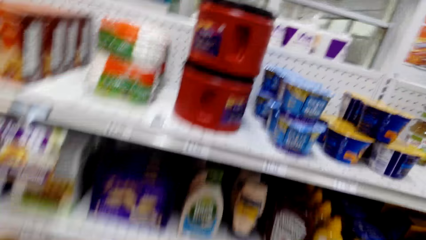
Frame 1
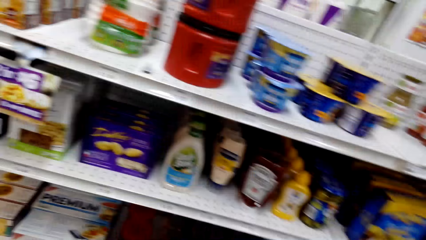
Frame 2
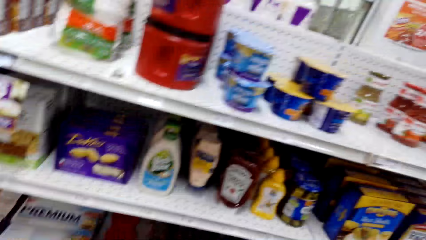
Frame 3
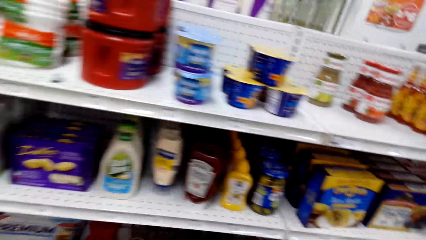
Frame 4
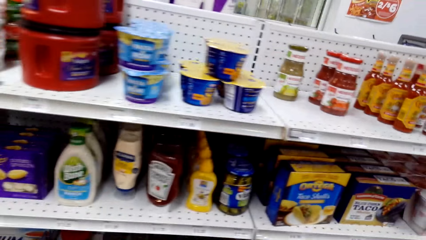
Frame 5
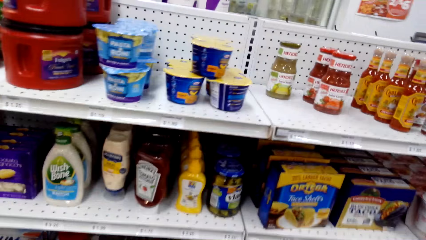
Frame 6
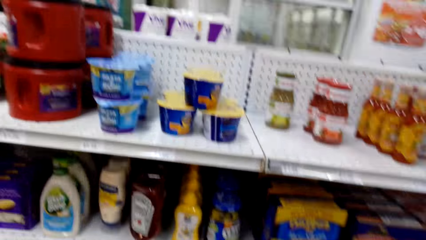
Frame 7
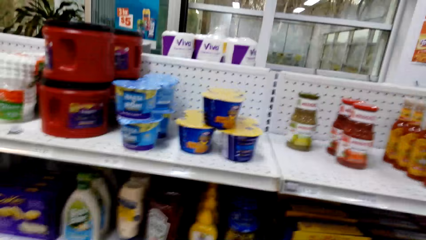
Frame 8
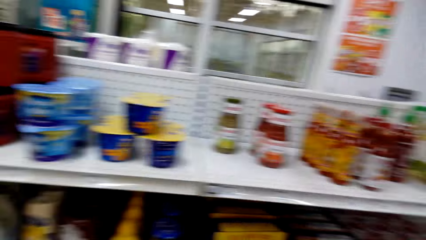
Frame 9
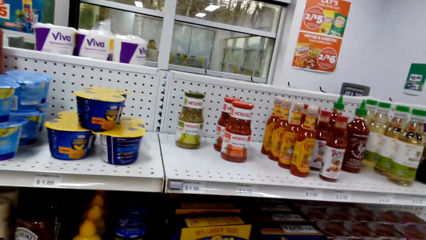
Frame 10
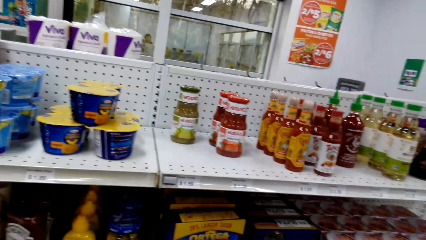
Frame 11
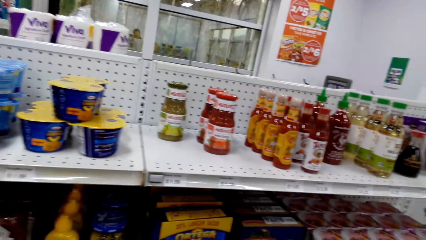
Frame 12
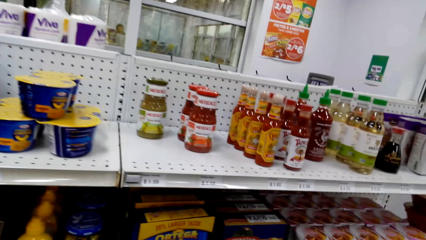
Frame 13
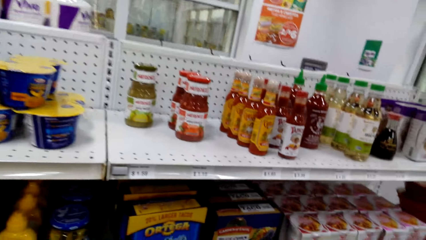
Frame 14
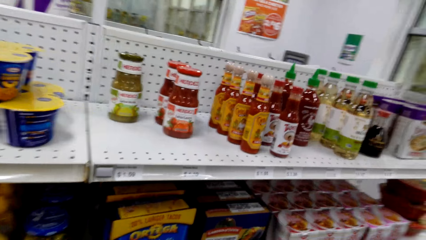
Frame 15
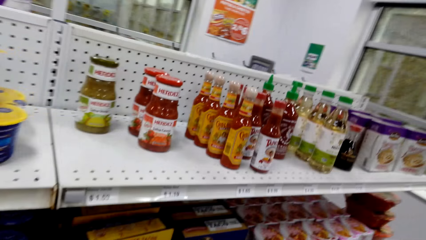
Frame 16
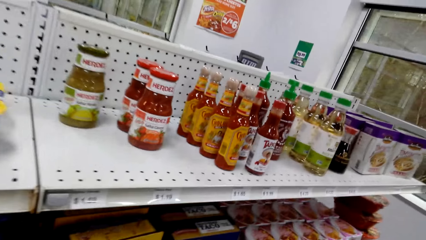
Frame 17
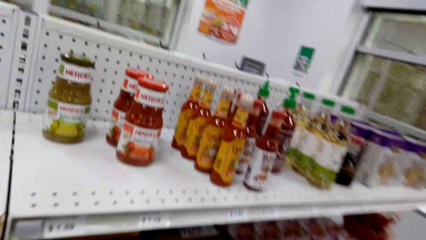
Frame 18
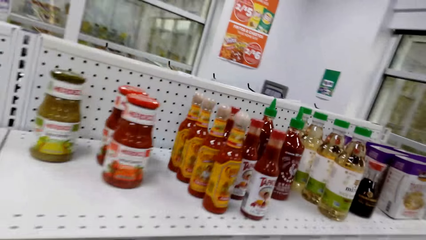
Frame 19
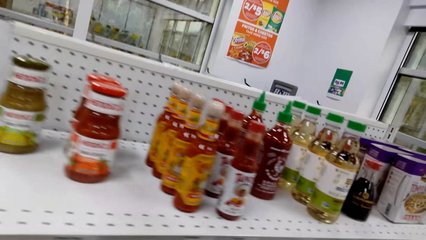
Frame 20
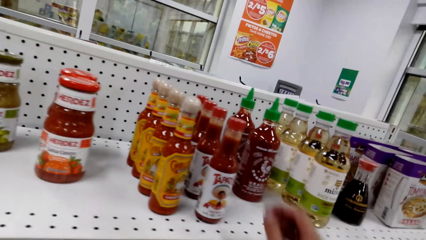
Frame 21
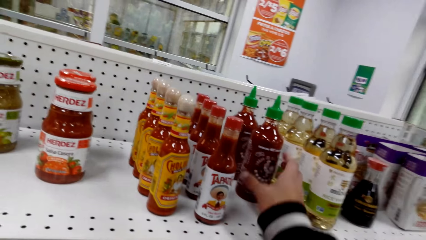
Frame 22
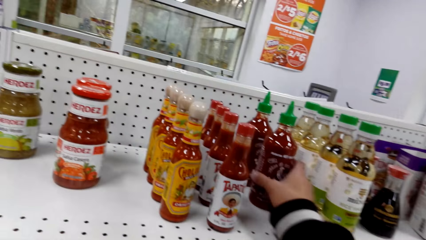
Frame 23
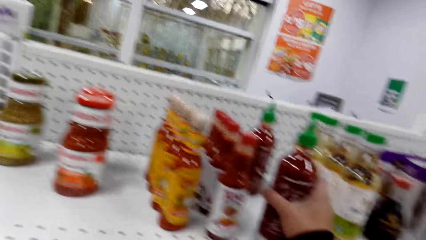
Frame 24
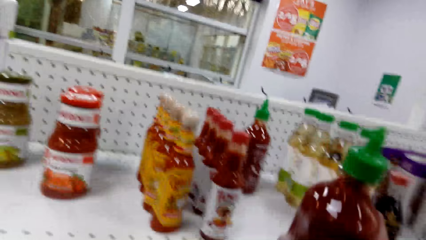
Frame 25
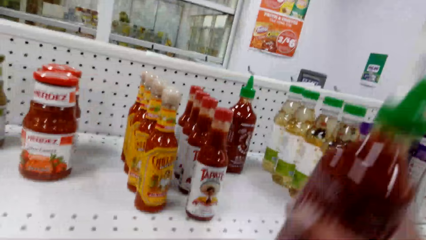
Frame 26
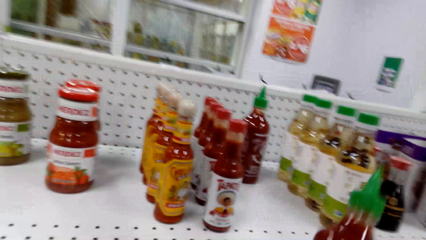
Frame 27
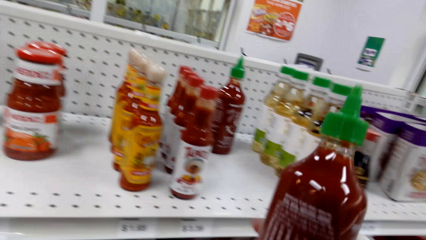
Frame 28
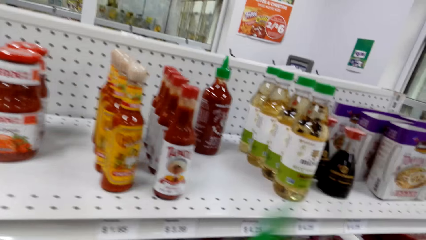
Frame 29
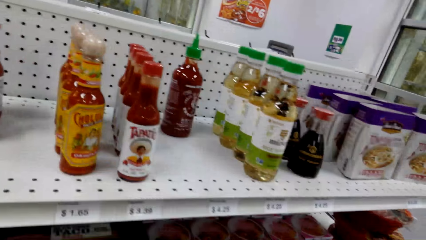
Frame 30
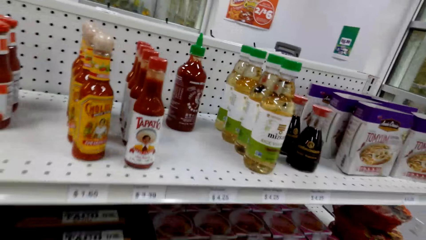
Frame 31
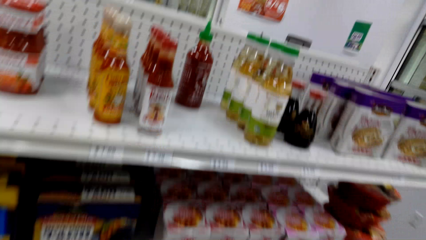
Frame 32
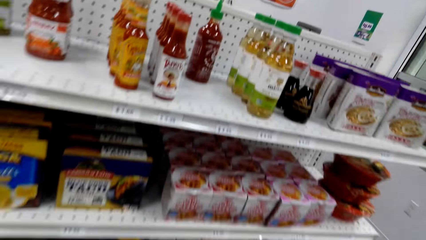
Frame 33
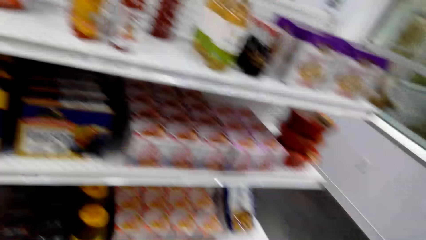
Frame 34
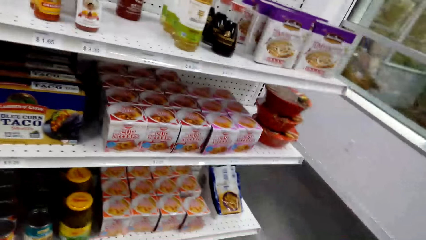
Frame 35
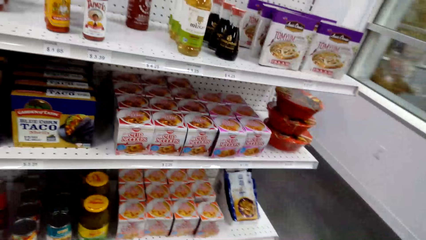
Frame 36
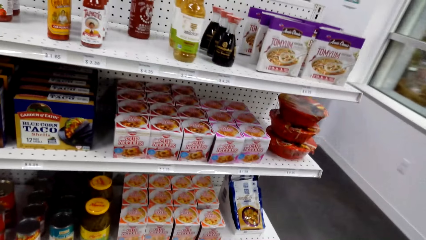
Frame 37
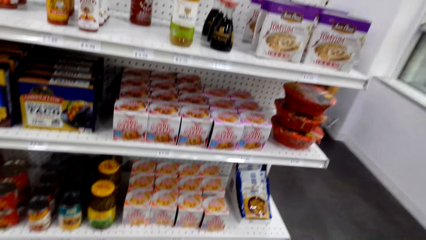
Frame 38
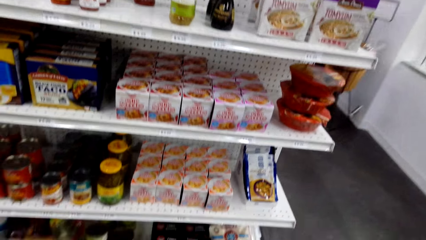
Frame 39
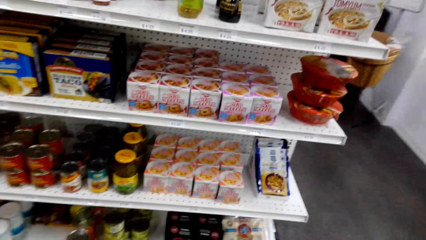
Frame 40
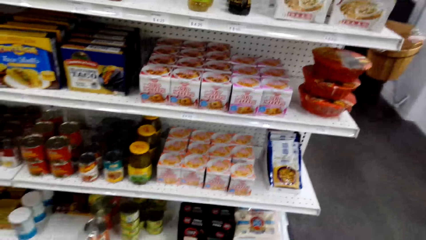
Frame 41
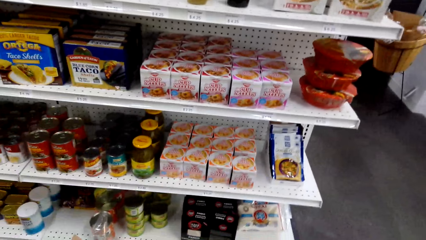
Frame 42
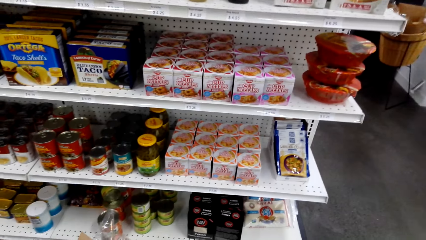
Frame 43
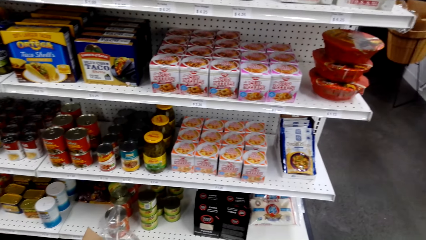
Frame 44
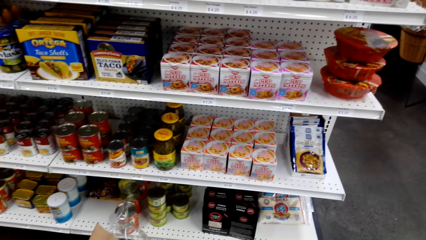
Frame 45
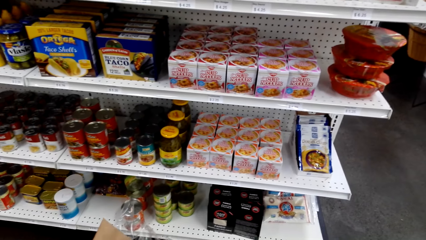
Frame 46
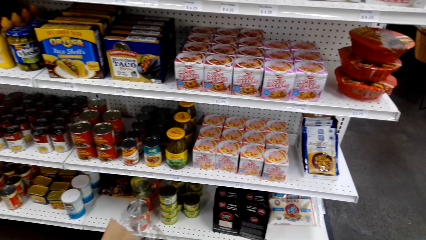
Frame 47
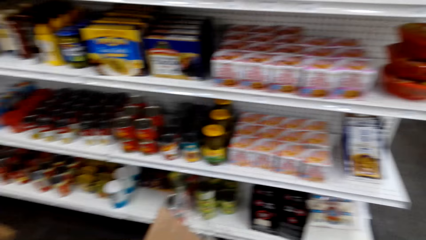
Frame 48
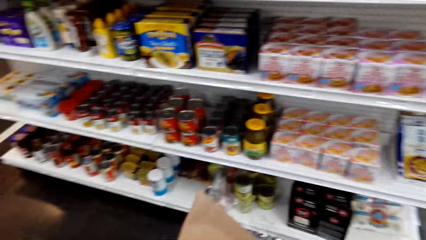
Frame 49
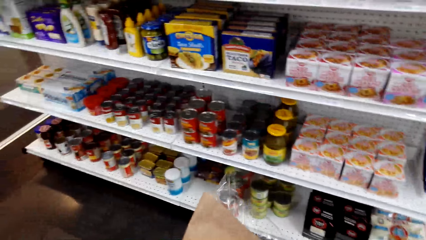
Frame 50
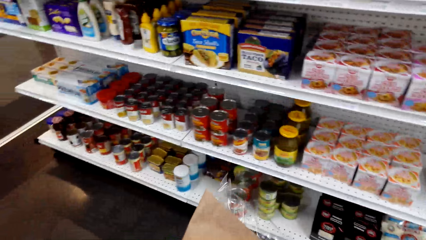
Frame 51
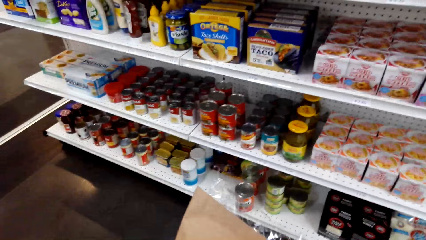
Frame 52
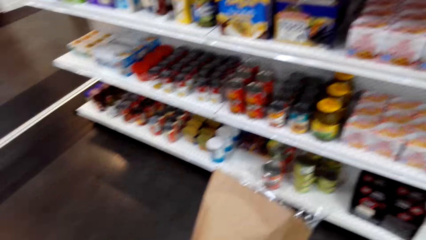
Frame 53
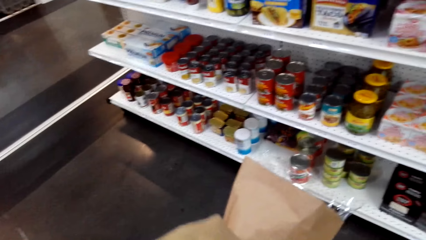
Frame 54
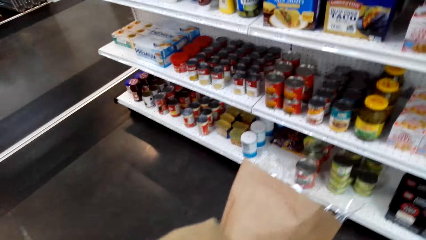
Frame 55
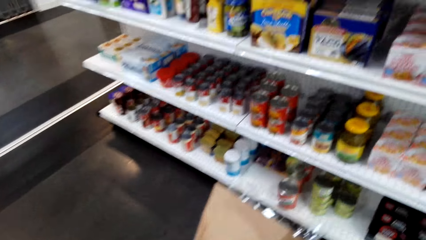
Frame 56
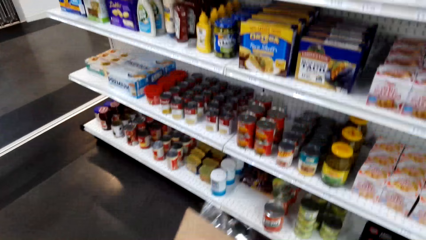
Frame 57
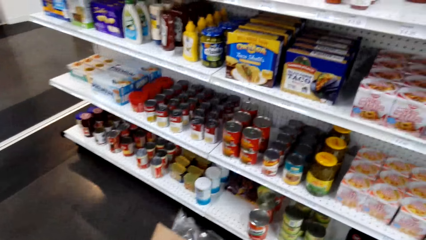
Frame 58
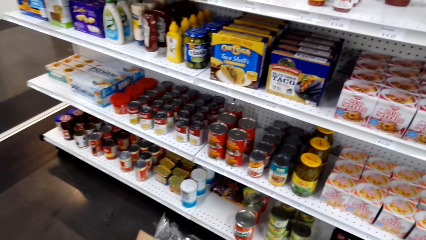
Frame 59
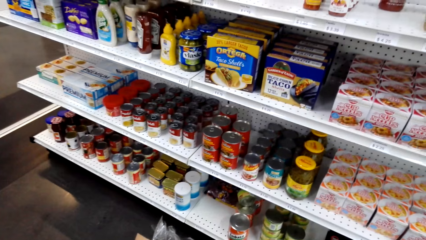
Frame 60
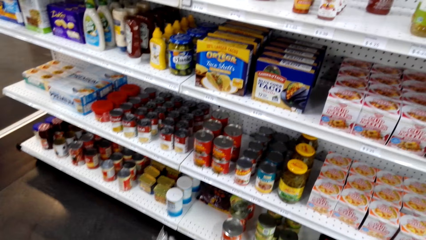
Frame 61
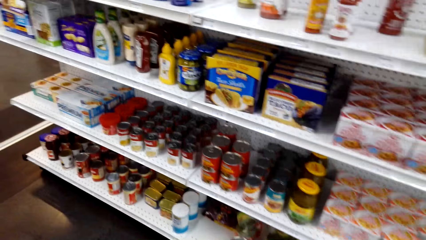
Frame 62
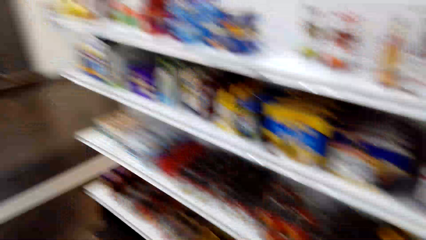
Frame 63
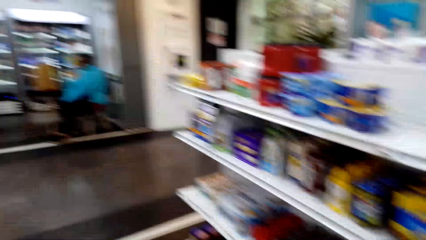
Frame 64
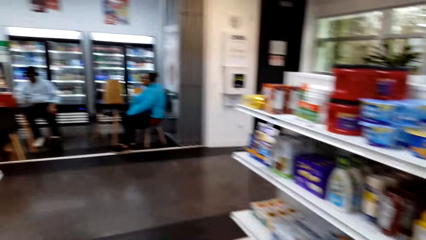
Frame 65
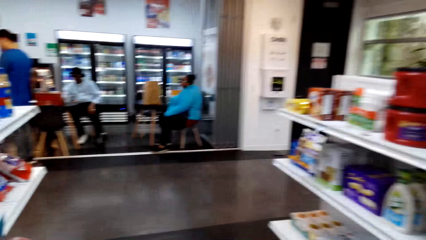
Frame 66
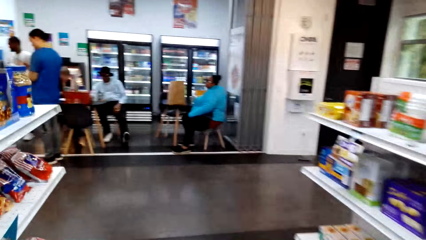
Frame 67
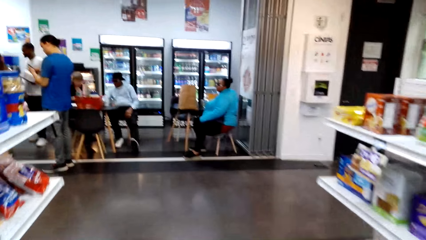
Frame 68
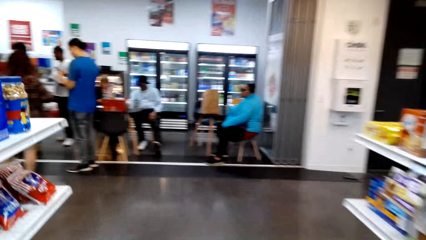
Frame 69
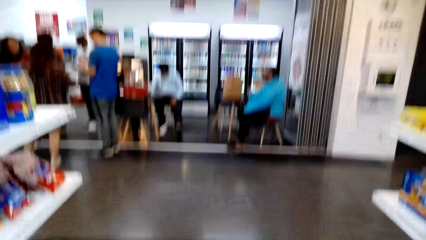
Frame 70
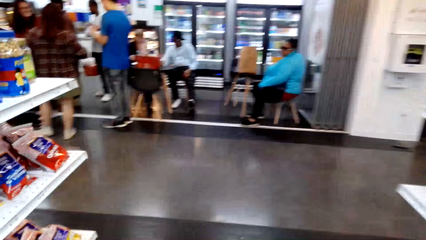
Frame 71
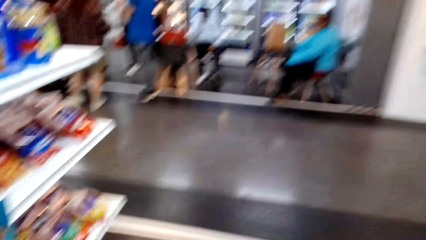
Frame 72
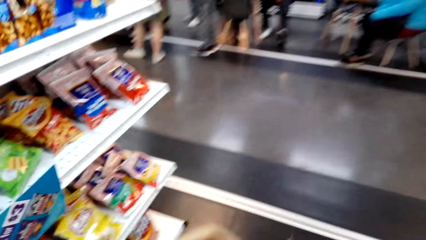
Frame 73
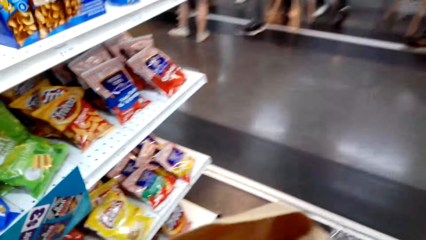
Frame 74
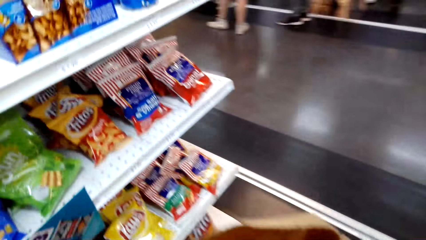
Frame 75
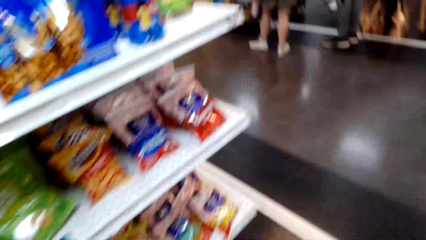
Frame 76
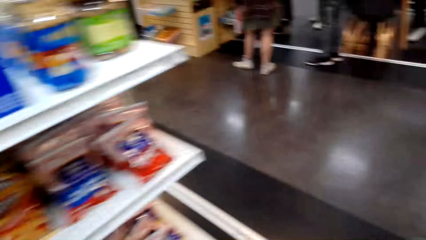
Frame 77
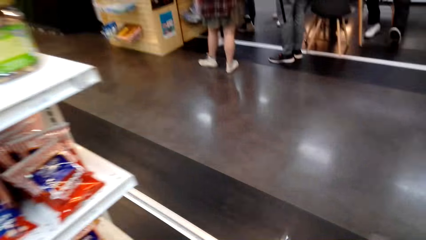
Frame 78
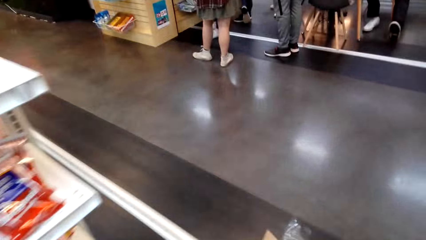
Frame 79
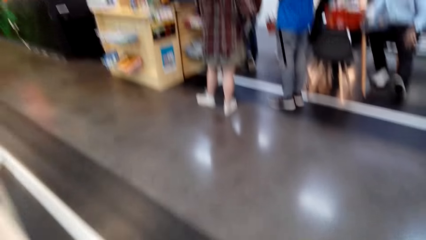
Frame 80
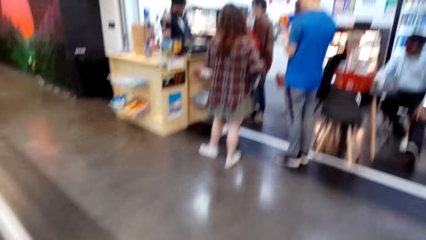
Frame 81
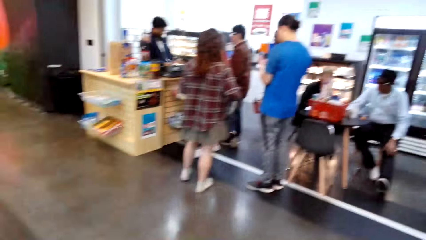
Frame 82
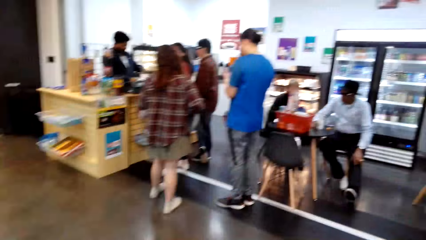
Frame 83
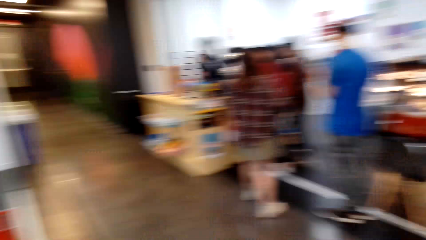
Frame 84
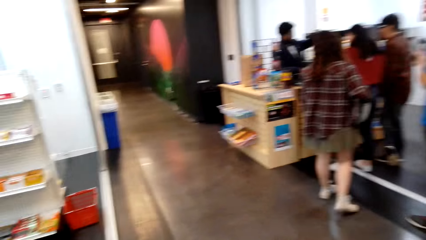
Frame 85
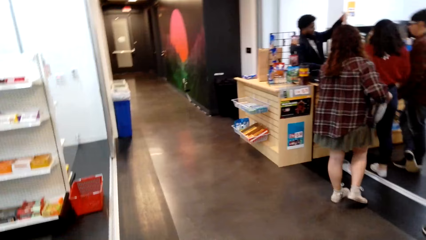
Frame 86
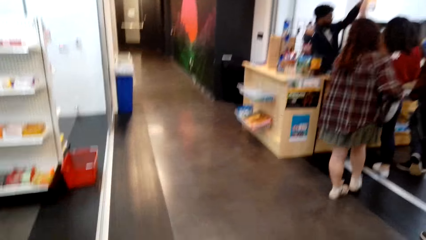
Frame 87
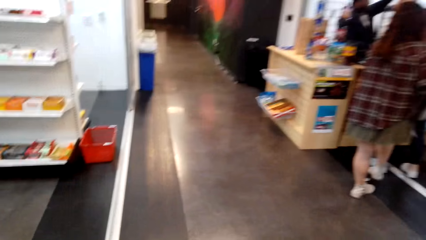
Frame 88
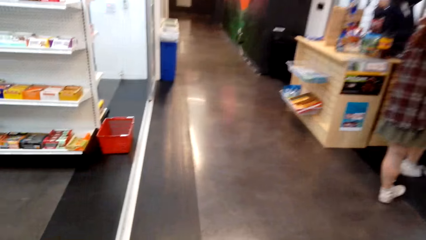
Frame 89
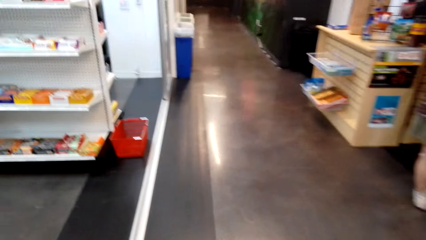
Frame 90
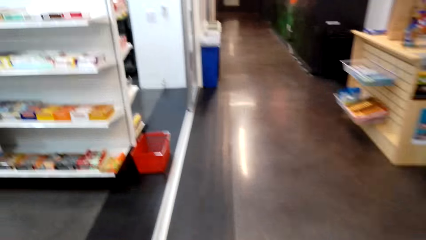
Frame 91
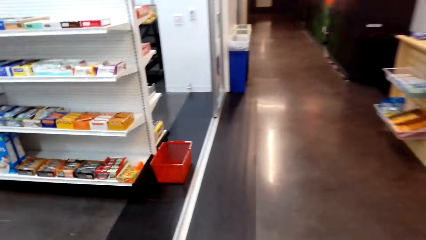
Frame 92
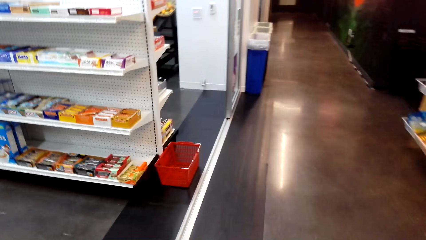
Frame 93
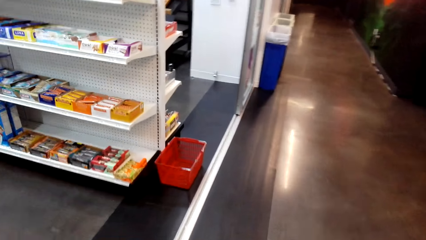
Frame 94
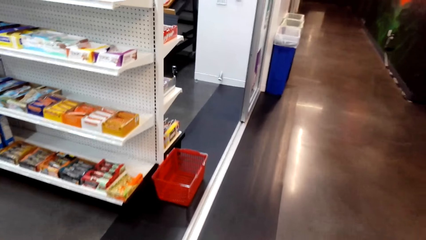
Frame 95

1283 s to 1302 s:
The camera wearer takes the sauce bottle. They shake the bottle. They look at the items on the shelf. They walk around.
